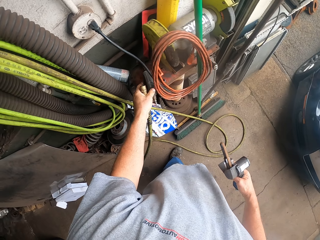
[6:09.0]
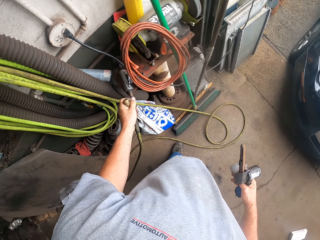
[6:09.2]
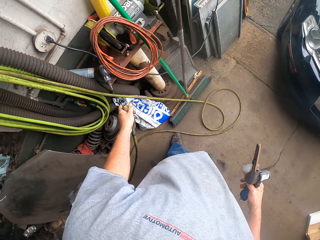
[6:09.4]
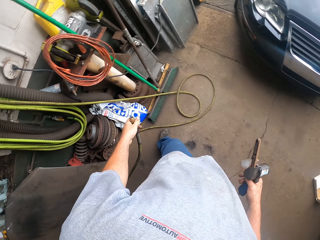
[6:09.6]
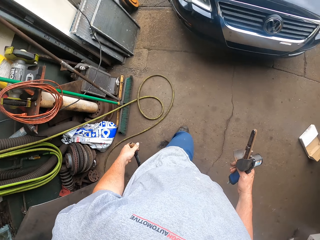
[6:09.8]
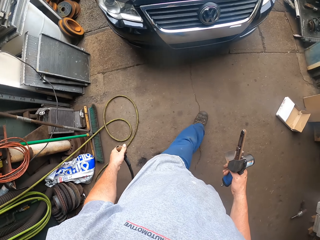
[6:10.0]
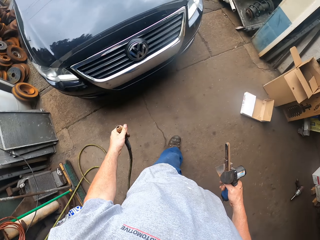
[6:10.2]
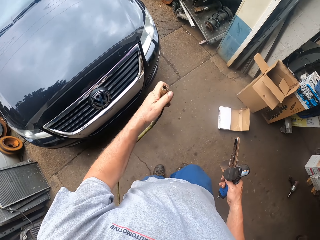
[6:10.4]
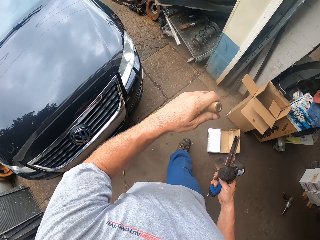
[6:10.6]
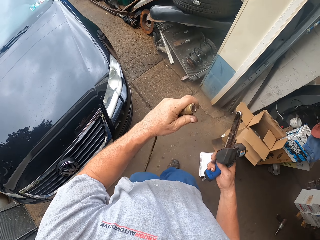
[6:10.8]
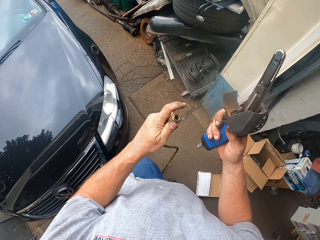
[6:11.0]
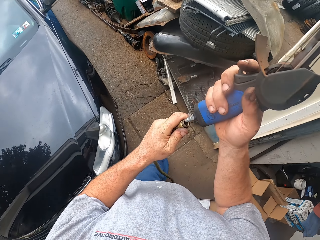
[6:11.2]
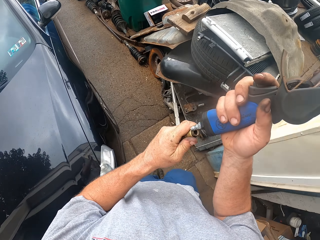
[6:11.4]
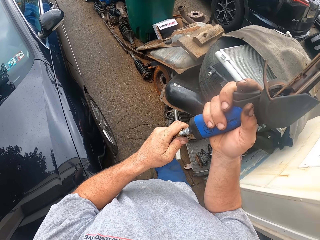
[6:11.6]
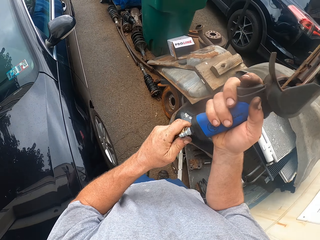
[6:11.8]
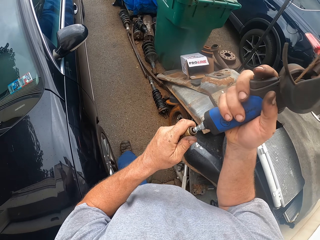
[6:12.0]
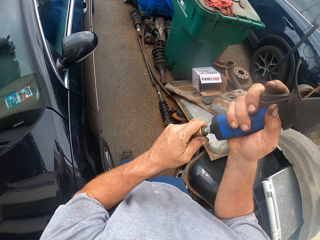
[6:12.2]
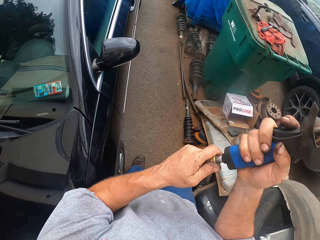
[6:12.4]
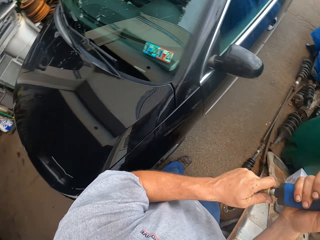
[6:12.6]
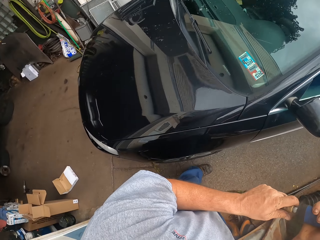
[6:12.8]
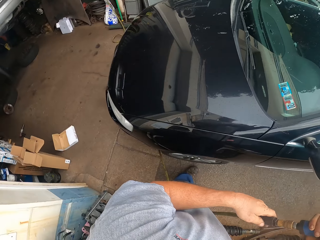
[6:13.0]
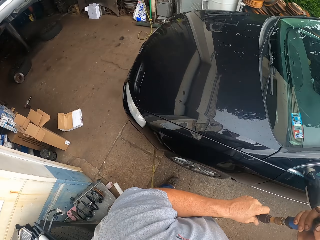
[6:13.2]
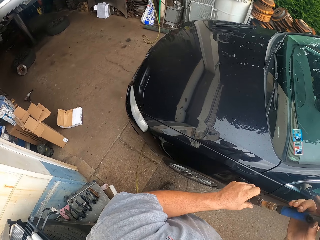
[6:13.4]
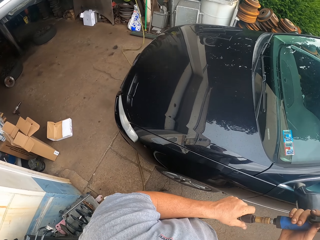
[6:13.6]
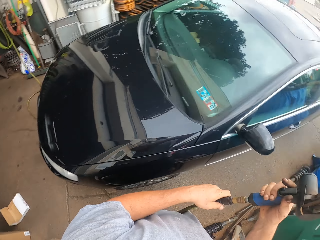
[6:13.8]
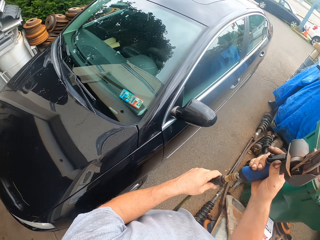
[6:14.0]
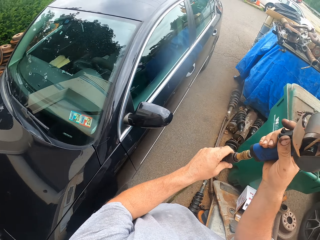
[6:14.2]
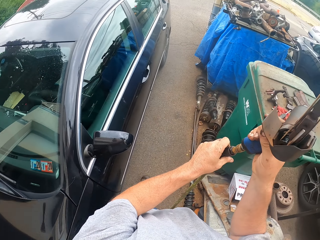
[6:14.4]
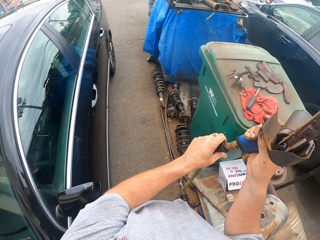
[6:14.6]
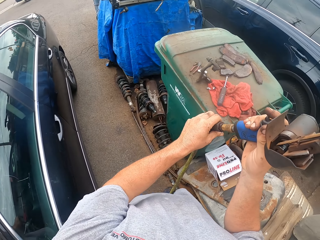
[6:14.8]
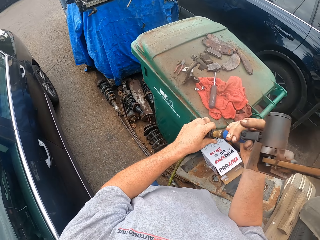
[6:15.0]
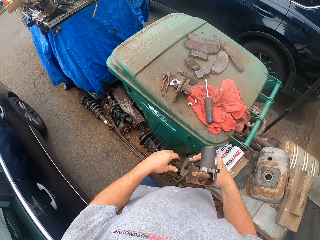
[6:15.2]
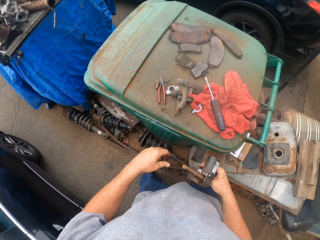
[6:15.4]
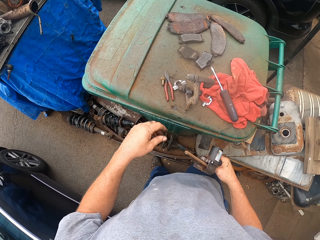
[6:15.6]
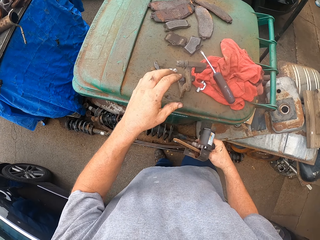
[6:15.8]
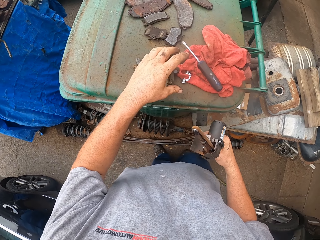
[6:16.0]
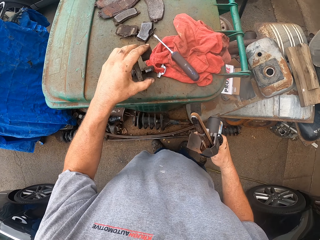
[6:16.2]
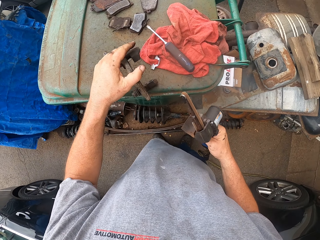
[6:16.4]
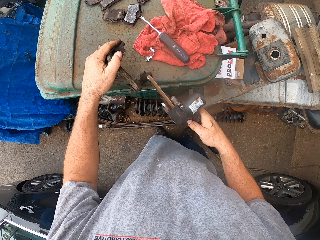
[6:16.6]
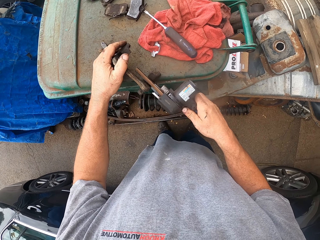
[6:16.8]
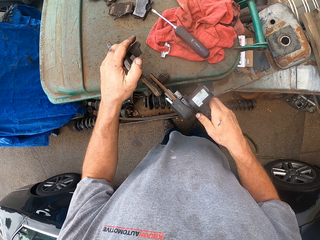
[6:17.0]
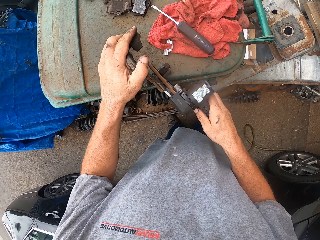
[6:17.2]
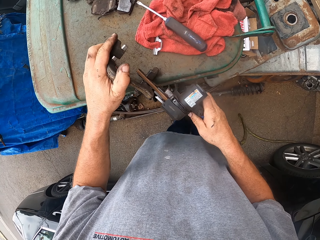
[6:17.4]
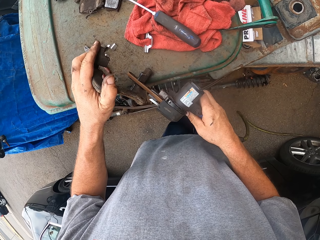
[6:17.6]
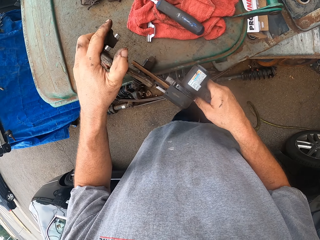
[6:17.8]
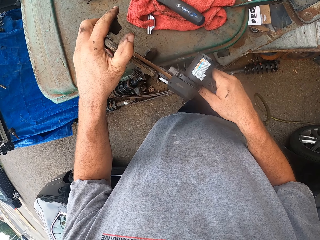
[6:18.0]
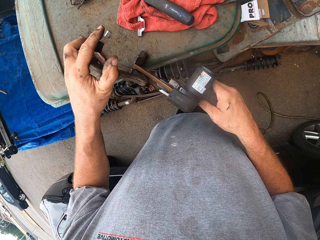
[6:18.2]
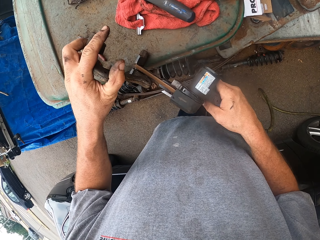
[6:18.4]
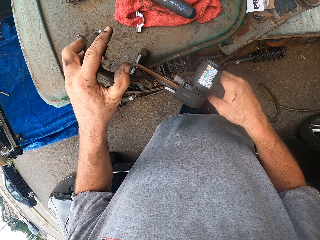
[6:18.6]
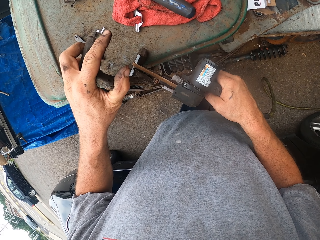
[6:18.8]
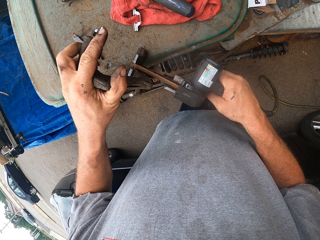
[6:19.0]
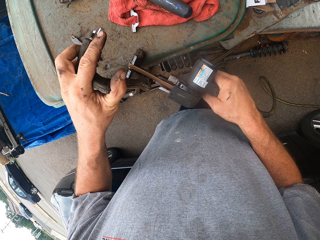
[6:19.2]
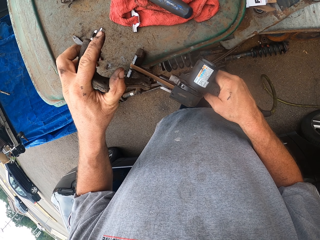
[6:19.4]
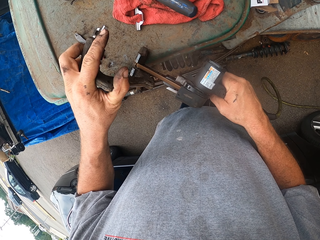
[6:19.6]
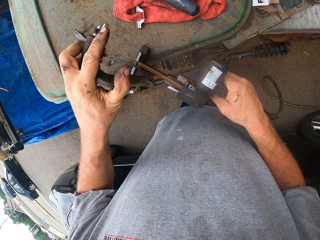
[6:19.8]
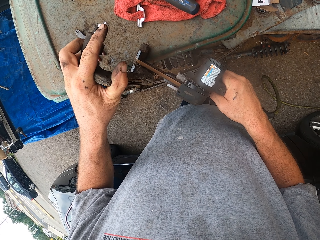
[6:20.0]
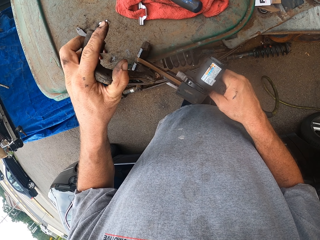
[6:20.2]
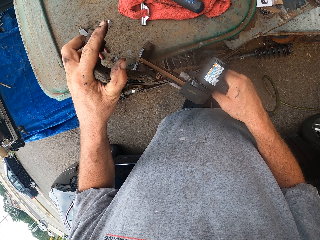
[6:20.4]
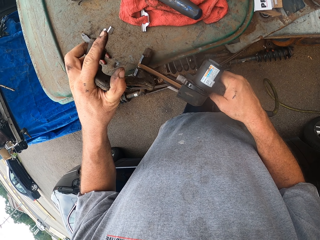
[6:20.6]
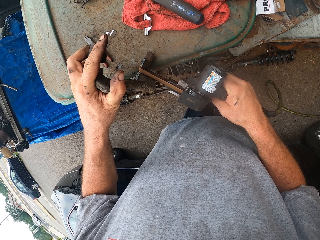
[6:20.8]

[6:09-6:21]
The camera wearer drops something. They walk around. They insert something on a cord. They pick up something. They polish something.

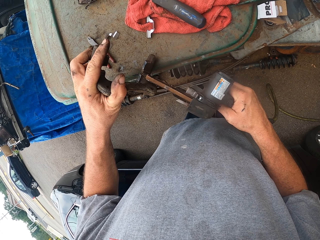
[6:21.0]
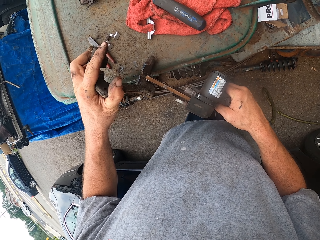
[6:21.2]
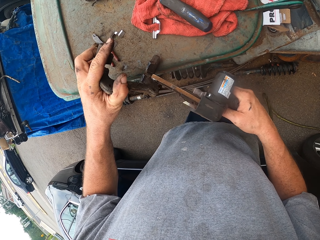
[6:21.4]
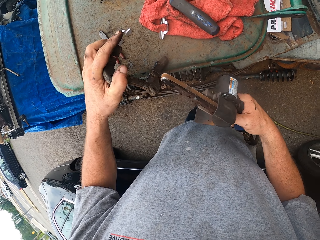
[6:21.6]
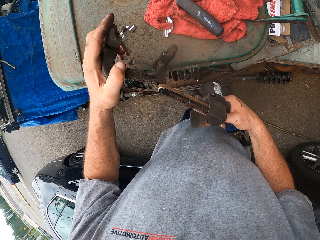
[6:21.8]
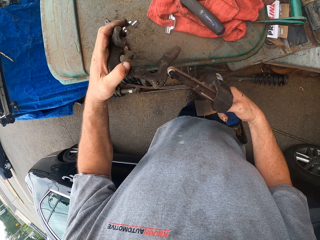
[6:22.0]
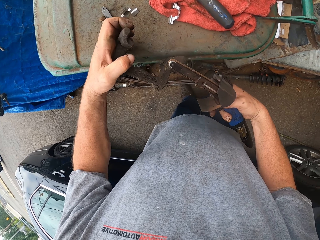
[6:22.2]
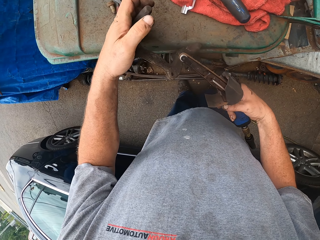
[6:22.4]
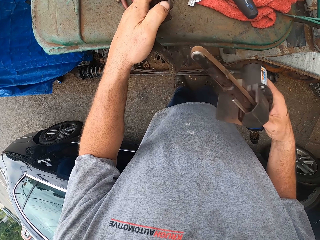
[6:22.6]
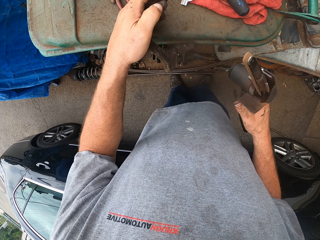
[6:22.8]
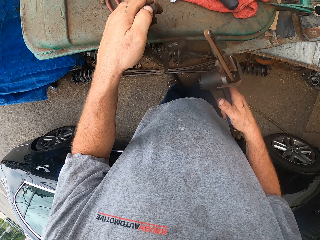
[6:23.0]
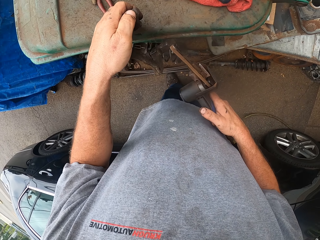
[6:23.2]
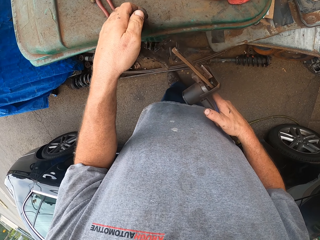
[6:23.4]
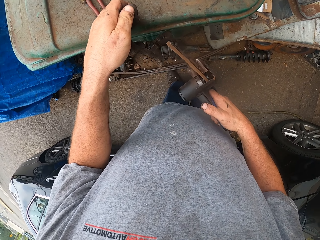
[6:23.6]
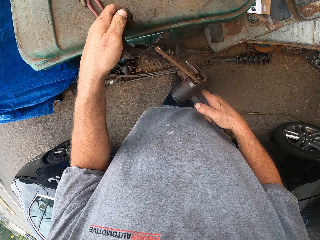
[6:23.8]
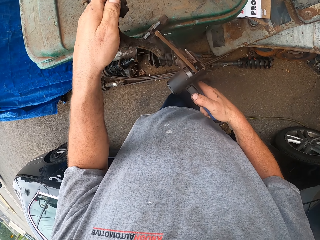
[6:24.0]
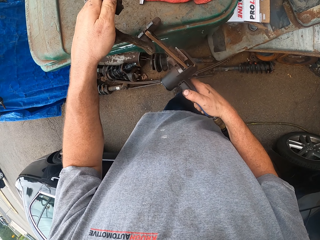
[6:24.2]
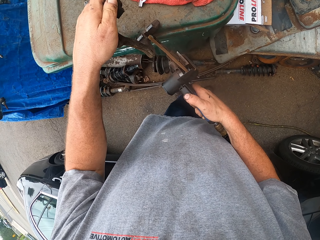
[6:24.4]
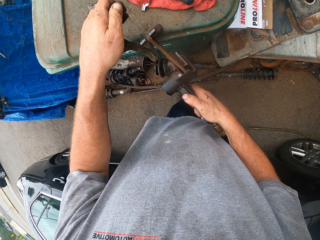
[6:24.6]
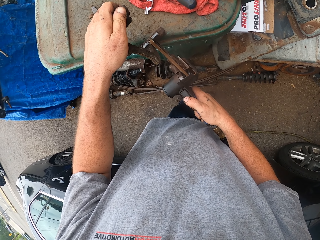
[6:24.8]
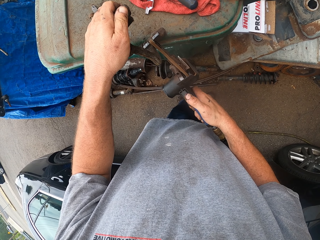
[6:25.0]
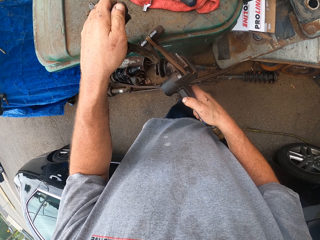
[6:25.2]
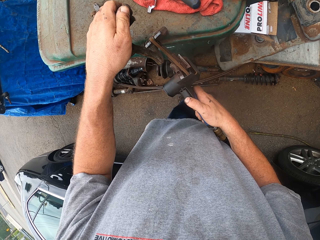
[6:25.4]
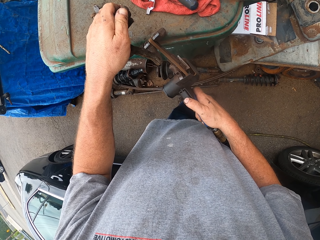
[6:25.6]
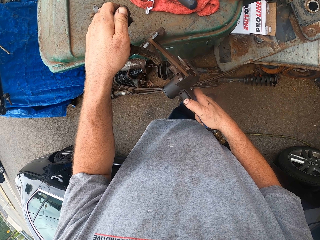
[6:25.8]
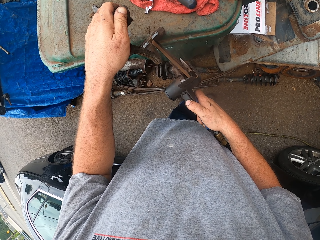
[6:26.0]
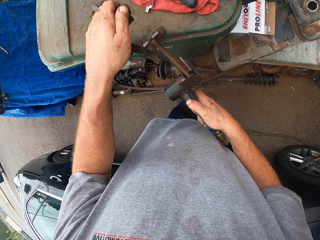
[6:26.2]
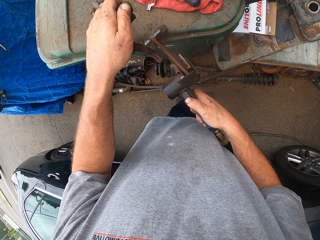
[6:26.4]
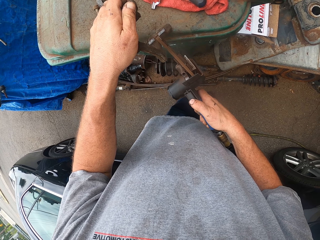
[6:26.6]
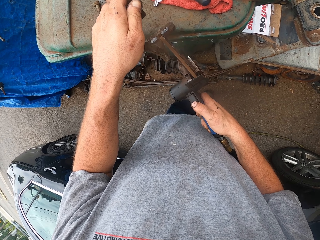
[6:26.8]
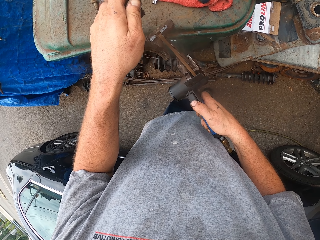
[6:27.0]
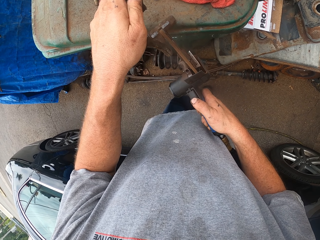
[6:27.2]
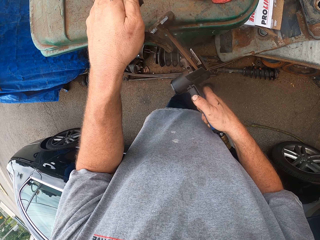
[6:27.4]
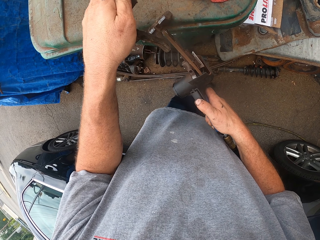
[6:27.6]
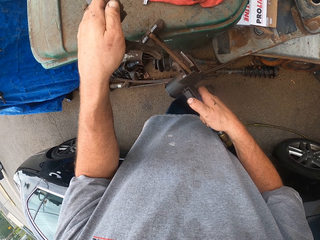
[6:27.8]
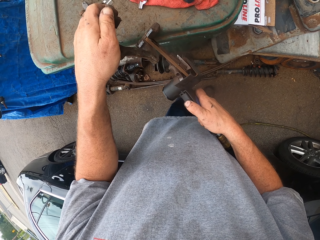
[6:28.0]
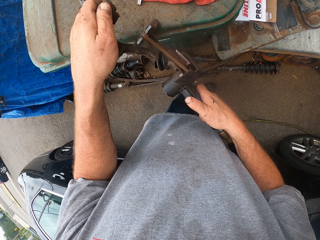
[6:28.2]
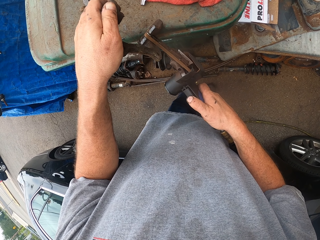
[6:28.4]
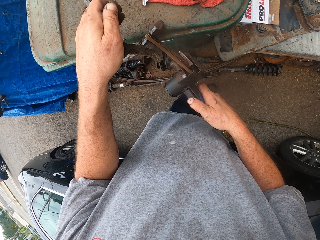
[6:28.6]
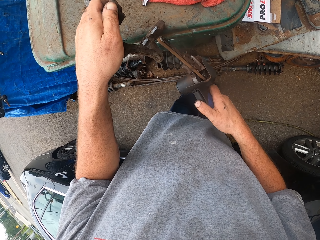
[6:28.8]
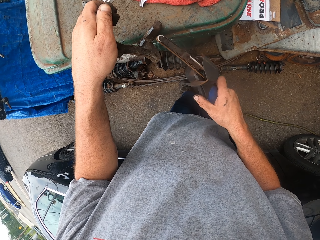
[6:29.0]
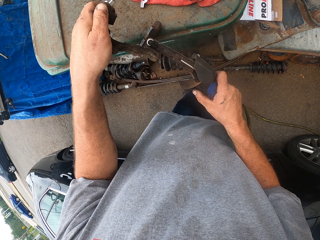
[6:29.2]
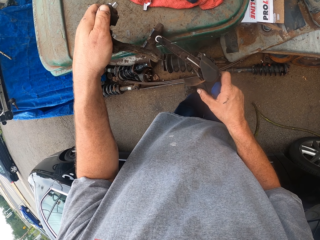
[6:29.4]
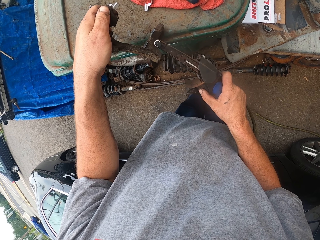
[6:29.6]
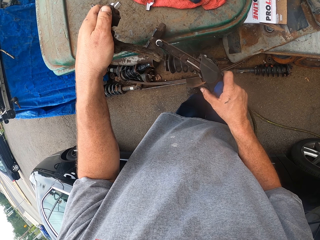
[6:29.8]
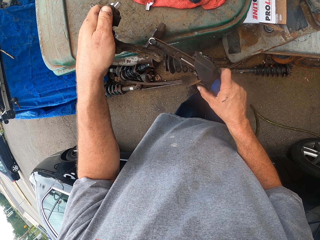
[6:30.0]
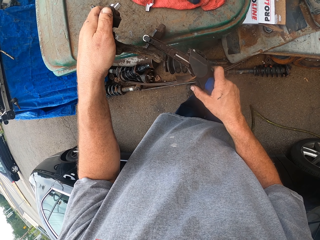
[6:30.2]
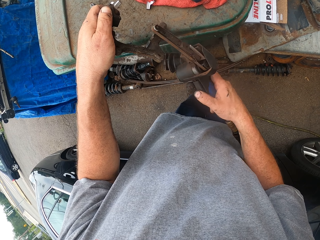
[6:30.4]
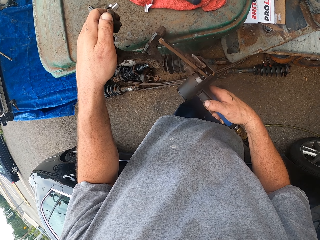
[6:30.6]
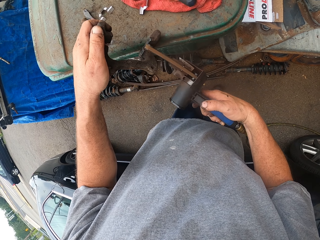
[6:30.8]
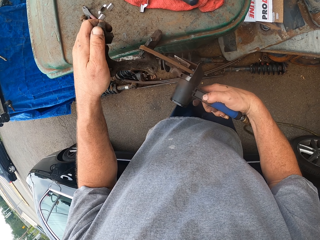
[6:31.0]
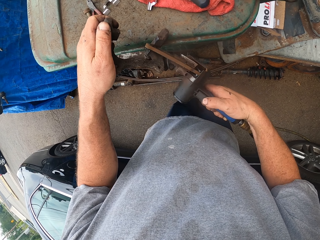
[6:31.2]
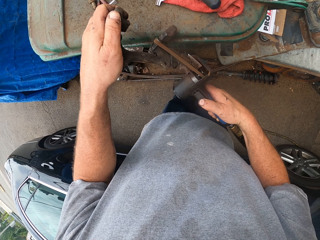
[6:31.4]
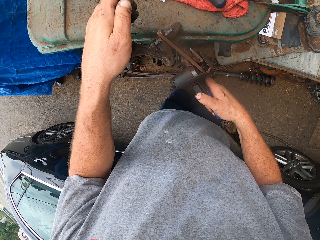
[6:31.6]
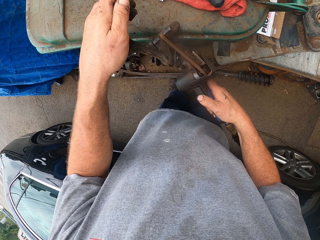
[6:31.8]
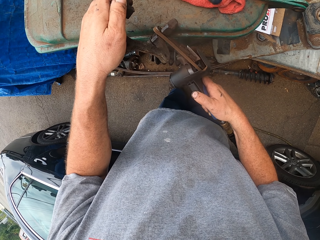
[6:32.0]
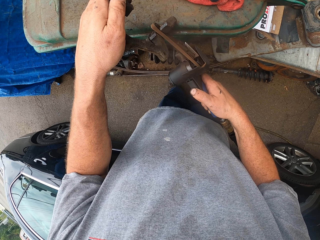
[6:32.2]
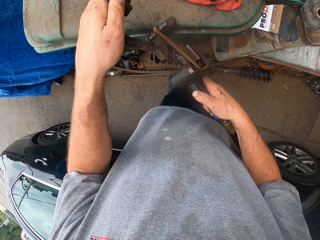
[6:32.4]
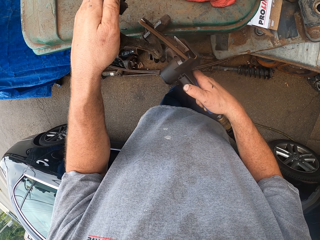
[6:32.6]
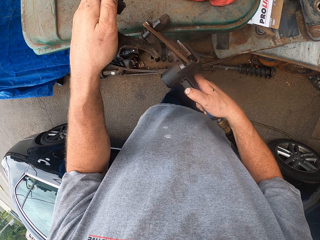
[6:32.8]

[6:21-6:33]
The camera wearer adjusts something. They polish something.
